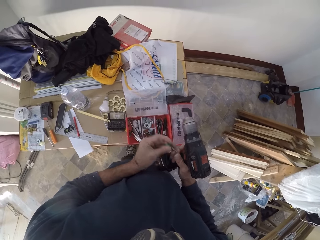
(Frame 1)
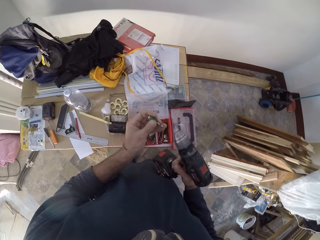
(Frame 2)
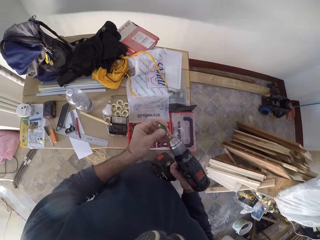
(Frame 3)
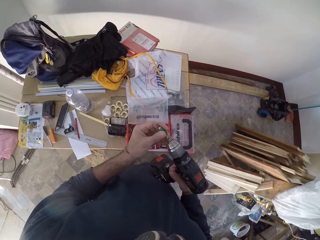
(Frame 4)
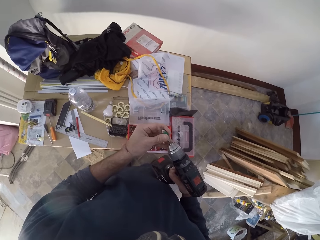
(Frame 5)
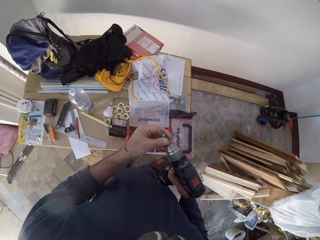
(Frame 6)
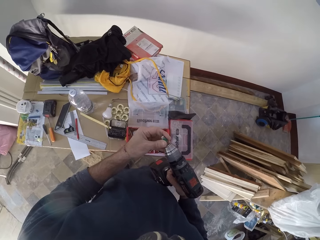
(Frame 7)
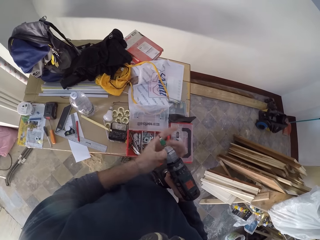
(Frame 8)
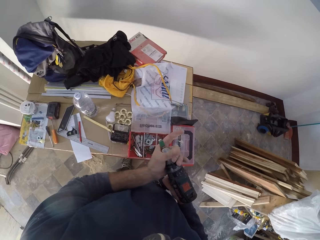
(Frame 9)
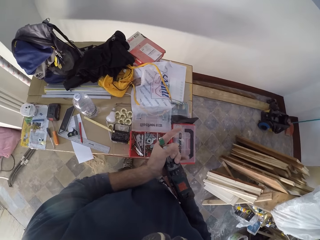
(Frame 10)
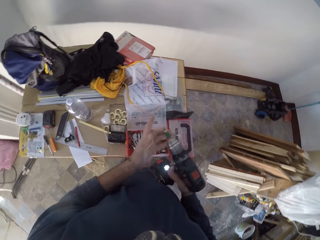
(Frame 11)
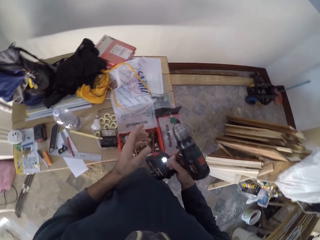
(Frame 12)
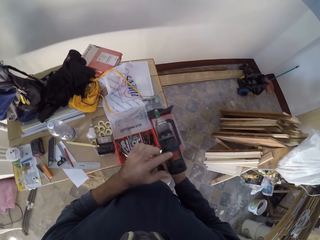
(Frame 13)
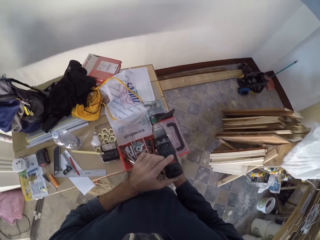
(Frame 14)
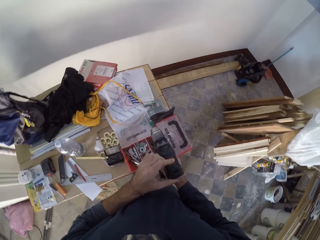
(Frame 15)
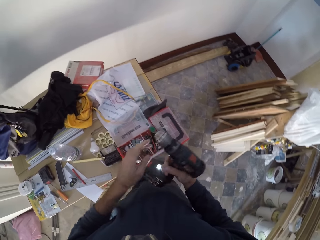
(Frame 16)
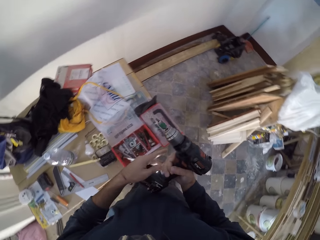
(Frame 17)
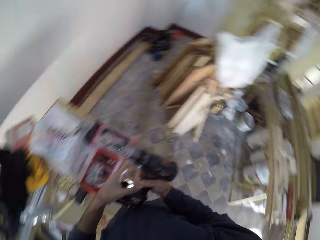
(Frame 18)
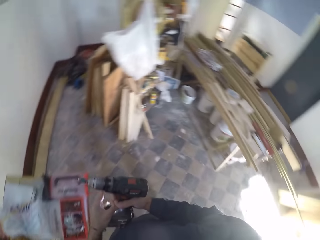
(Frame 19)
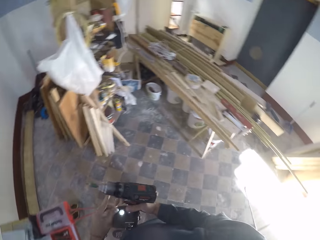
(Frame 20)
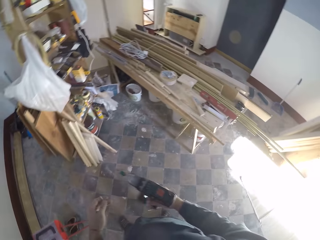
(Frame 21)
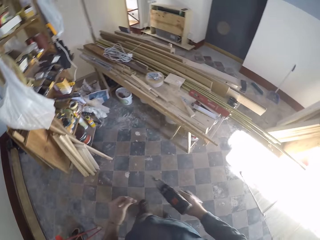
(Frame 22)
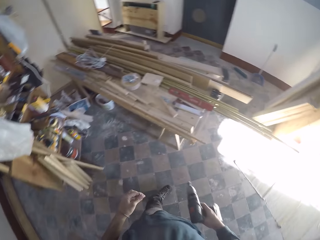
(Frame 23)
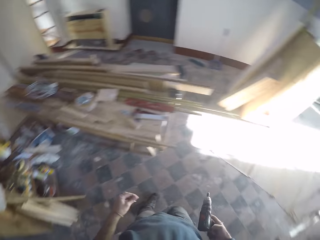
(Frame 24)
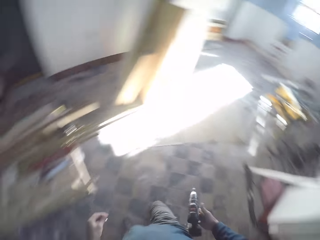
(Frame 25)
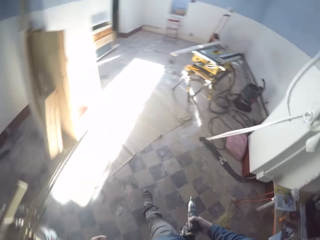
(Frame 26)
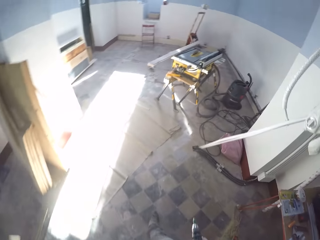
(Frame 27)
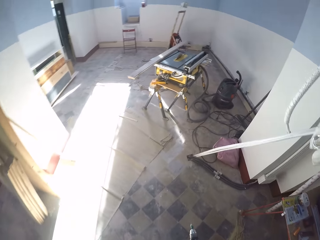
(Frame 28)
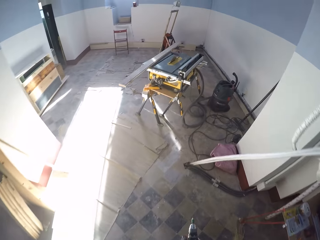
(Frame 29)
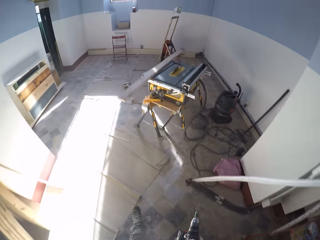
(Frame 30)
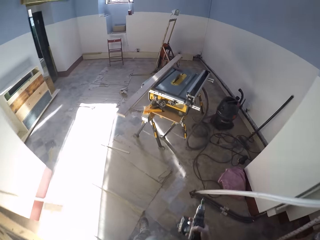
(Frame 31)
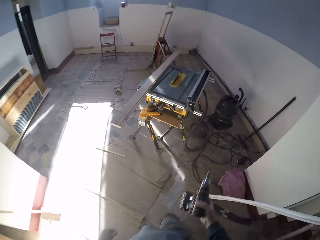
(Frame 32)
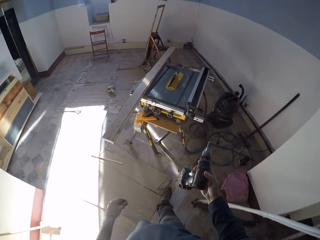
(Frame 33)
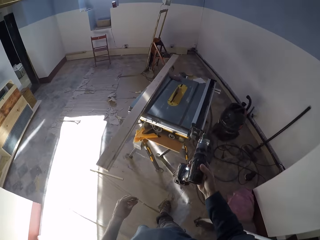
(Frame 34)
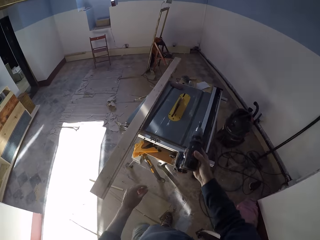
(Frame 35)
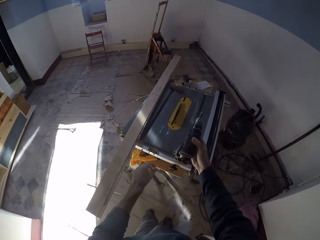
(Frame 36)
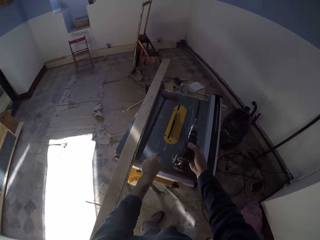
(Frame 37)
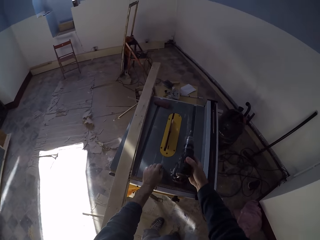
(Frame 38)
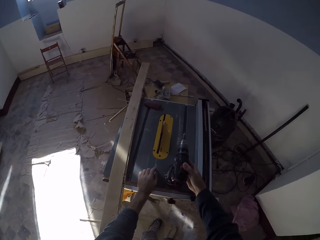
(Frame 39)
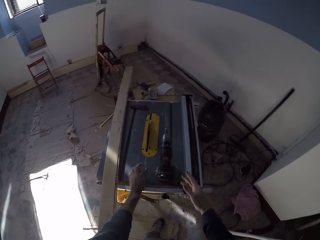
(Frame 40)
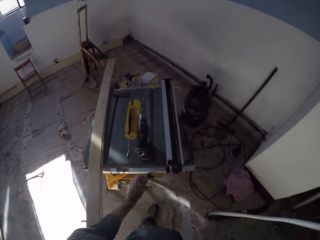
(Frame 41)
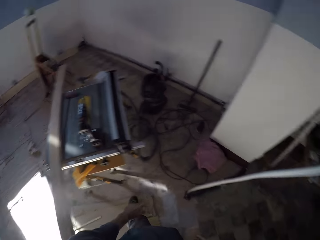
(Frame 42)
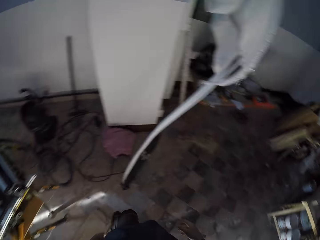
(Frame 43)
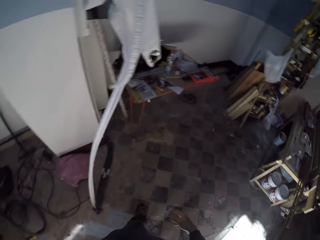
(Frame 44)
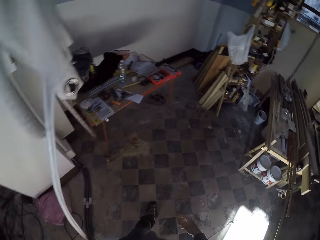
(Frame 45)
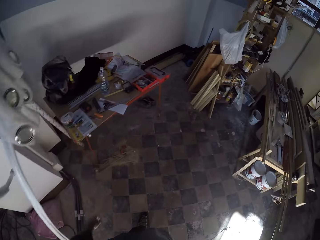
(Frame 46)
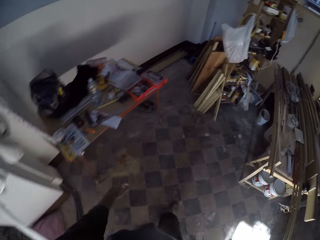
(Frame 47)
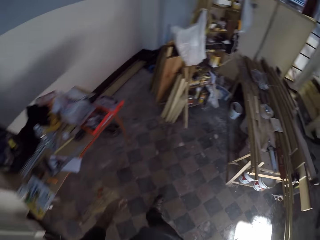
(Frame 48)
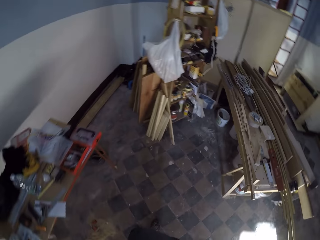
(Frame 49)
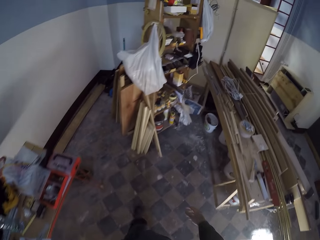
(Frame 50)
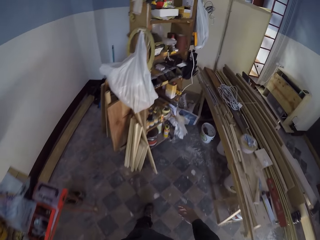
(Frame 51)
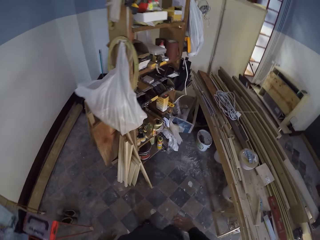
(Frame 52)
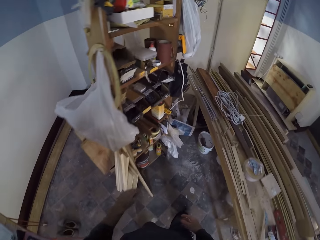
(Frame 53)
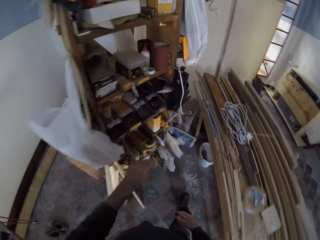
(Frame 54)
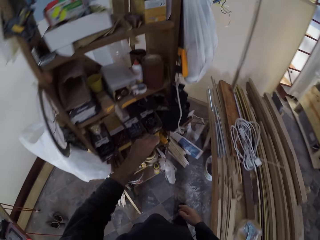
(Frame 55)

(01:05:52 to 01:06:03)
The camera wearer connects the drill bit and the drill with both hands. He walks. He places the drill on the work bench with his right hand. He drops the drill bit on the work bench with his left hand.

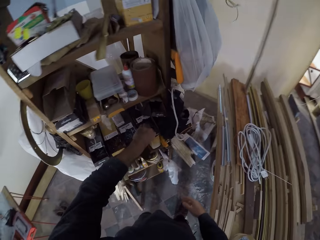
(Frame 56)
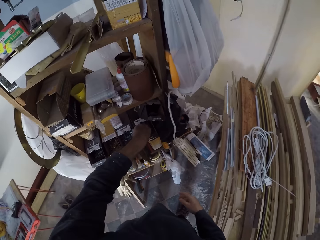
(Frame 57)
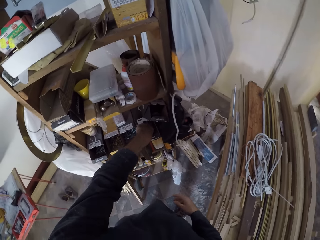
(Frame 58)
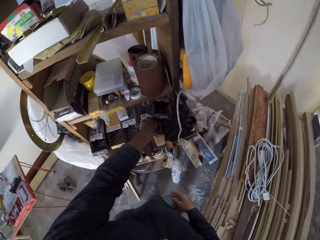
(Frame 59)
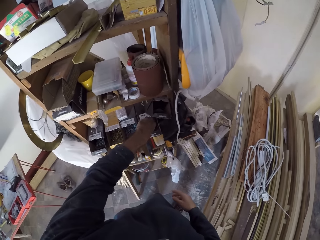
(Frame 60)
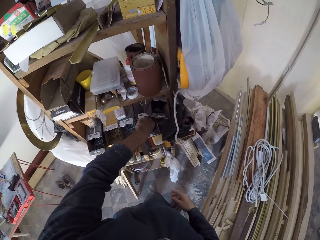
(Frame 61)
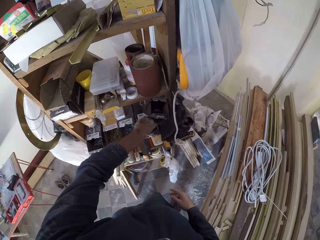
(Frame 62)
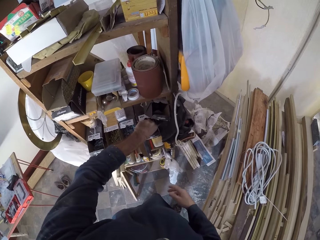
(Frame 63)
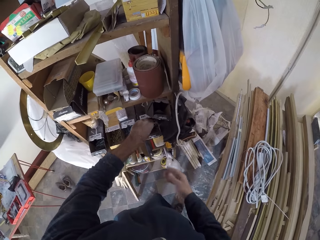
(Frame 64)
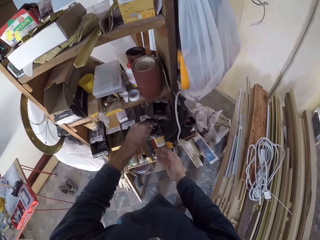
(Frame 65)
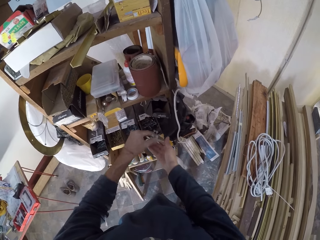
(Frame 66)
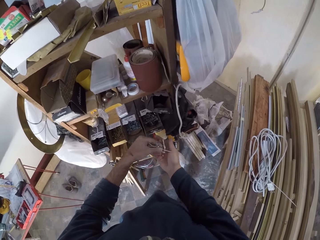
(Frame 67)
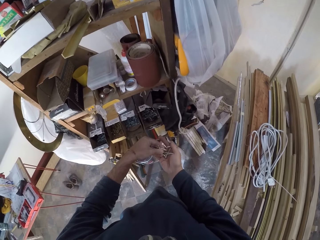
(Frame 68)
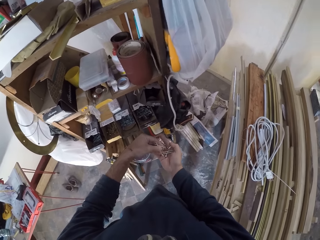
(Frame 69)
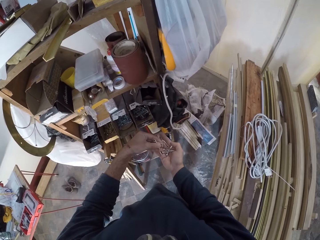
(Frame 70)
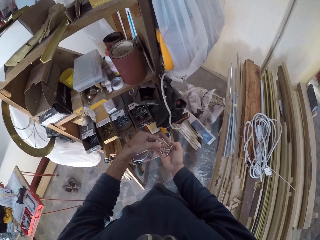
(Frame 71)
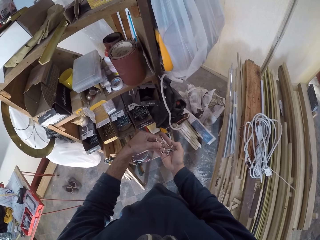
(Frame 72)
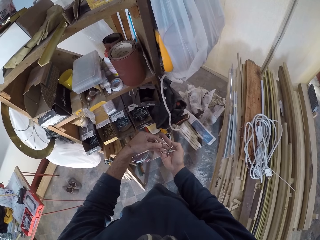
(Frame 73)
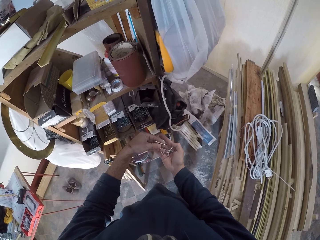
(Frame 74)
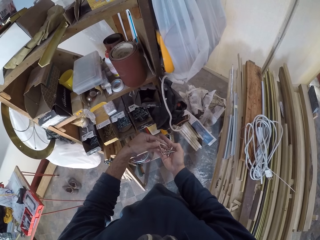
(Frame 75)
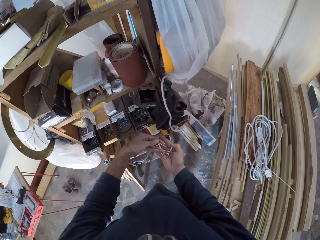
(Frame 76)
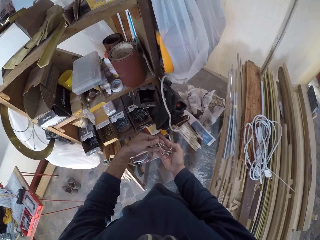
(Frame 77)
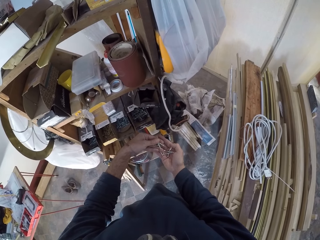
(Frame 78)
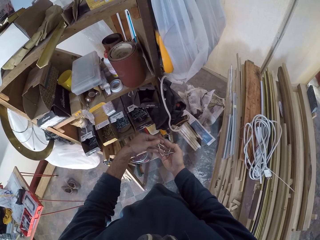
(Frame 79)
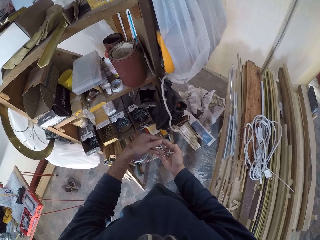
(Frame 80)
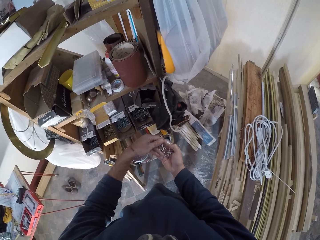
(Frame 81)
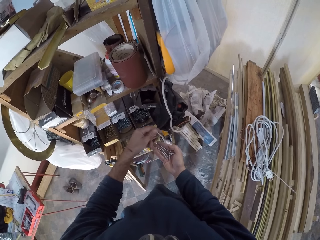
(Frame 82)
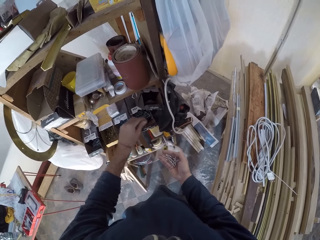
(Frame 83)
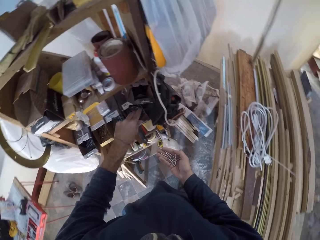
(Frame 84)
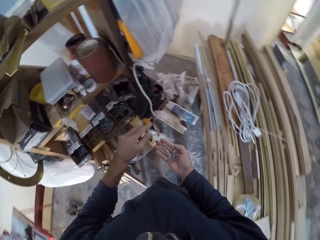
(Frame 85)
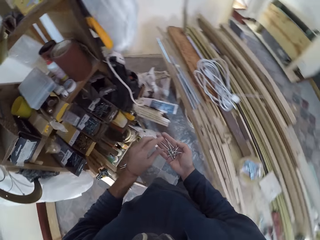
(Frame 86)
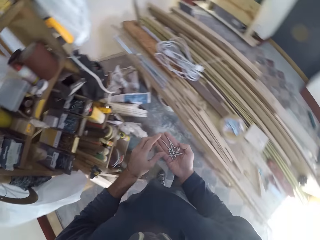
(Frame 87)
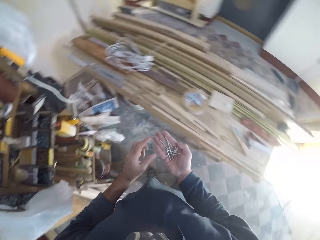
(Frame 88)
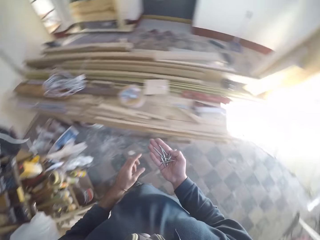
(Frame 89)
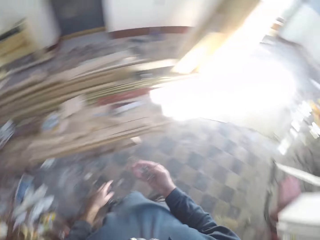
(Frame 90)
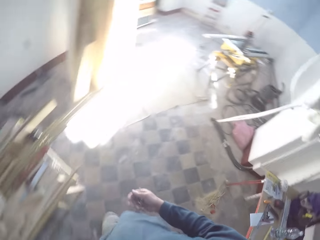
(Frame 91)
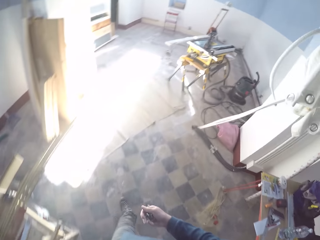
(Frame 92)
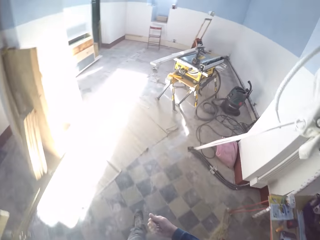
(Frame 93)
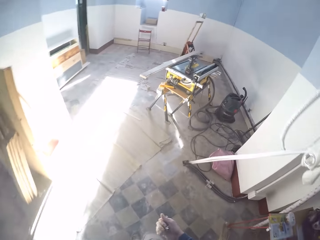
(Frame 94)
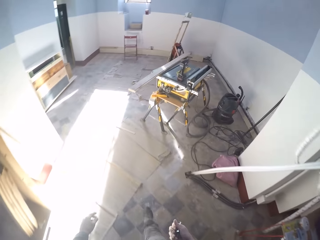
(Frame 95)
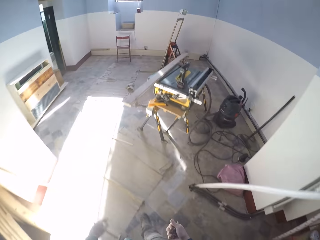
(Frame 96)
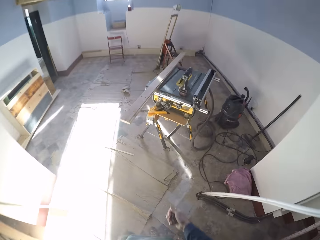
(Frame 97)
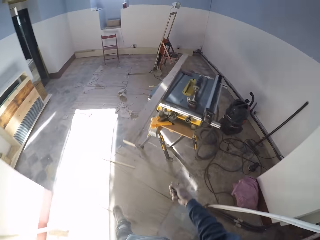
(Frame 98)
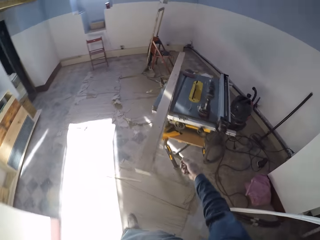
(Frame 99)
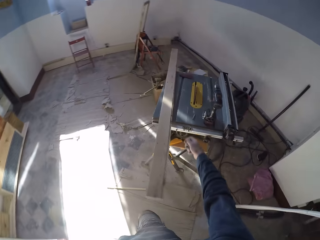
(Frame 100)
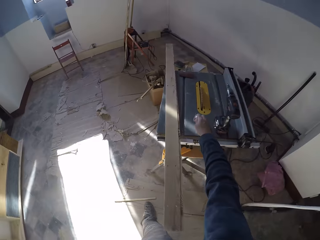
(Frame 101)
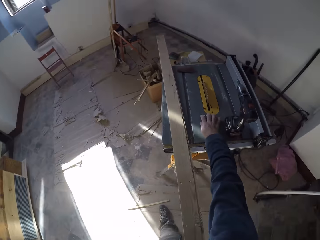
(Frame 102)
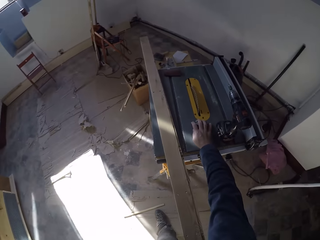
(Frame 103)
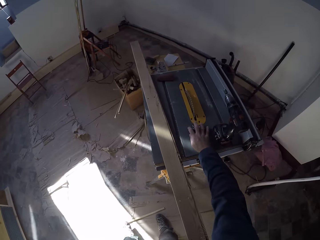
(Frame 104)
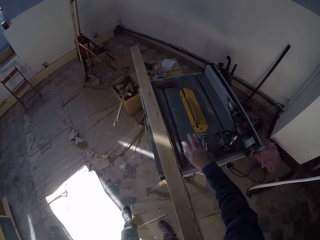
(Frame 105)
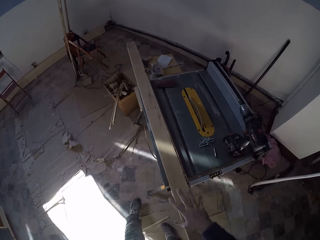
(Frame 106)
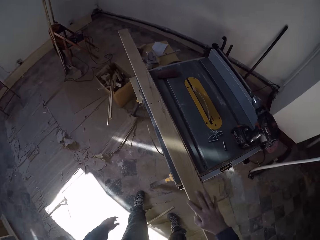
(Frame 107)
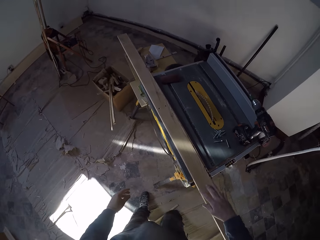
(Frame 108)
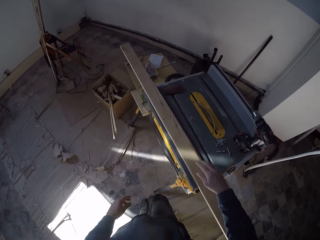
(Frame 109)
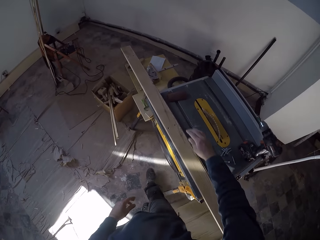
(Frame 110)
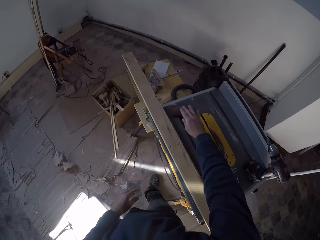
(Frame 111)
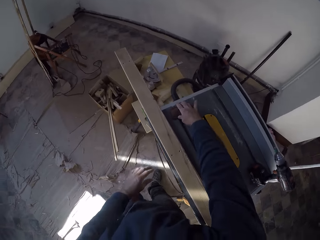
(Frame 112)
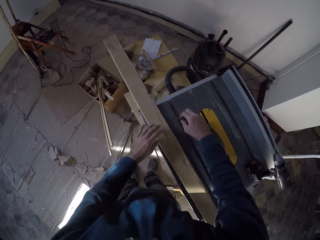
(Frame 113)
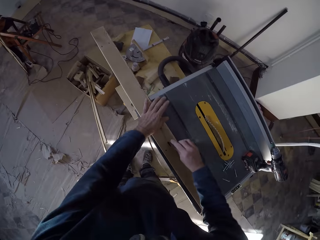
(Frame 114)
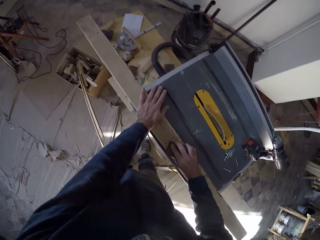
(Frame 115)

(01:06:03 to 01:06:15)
The camera wearer picks up nails from the shelf with his left hand. He places the nails in his right hand. He drops the nails in the shelf with his left hand. He walks with the nails. He drops the nails on the work bench with his right hand. He picks up the sandpaper from the work bench with his right hand.
